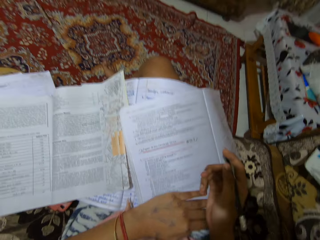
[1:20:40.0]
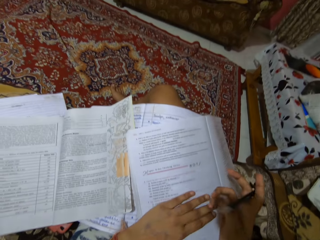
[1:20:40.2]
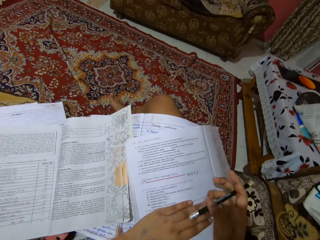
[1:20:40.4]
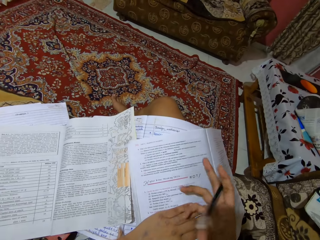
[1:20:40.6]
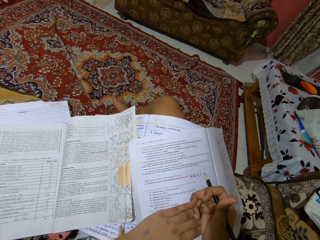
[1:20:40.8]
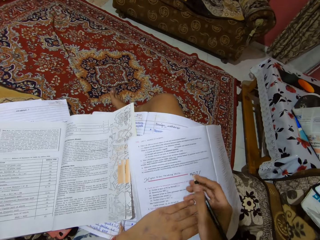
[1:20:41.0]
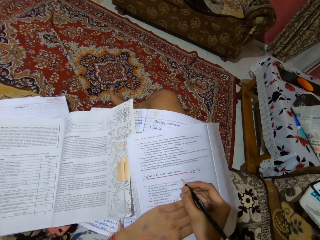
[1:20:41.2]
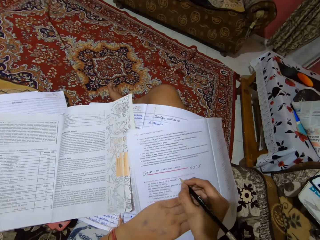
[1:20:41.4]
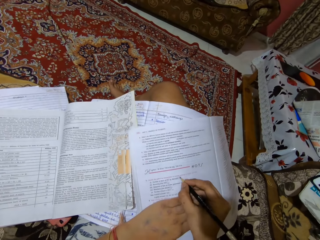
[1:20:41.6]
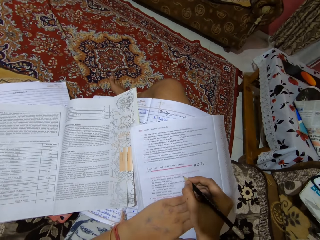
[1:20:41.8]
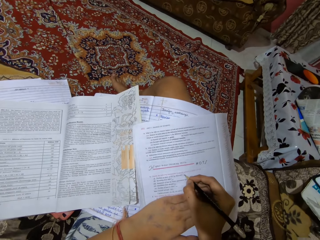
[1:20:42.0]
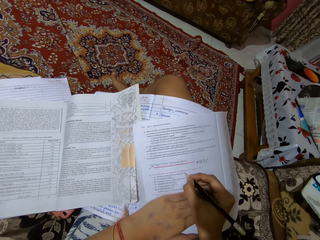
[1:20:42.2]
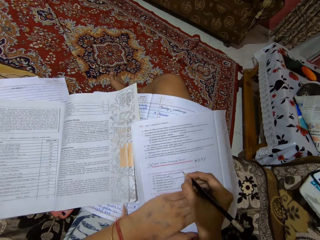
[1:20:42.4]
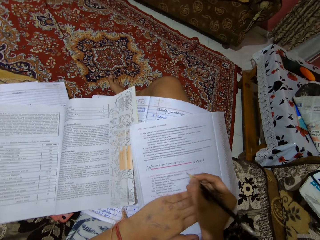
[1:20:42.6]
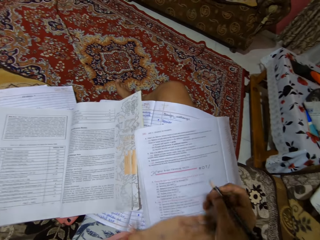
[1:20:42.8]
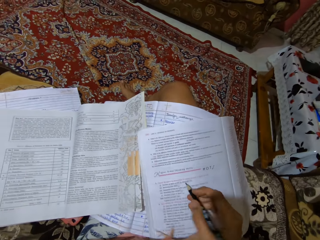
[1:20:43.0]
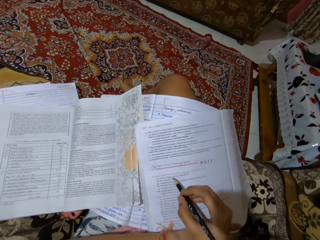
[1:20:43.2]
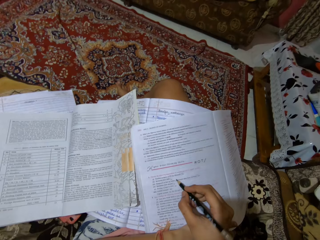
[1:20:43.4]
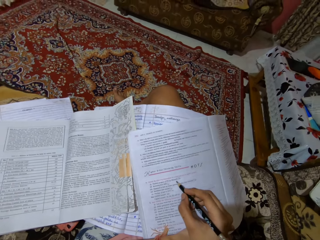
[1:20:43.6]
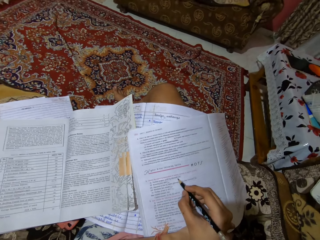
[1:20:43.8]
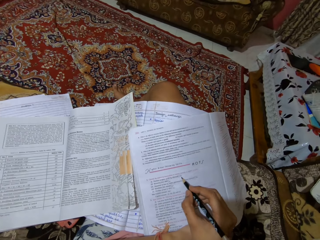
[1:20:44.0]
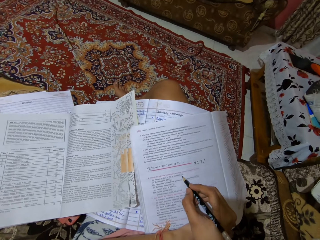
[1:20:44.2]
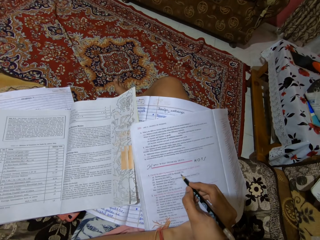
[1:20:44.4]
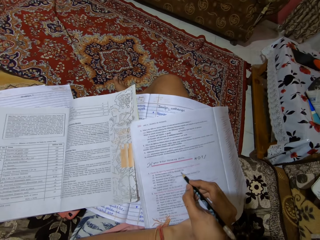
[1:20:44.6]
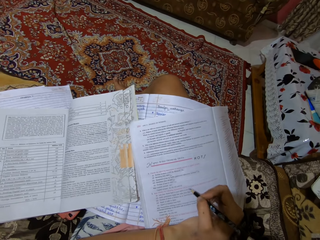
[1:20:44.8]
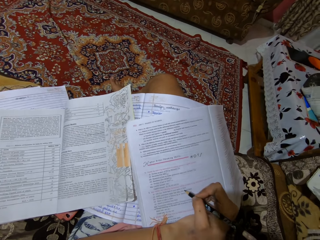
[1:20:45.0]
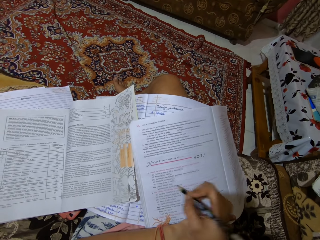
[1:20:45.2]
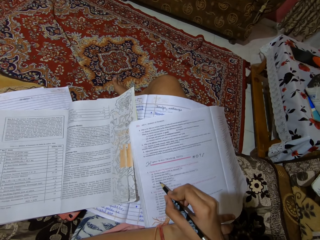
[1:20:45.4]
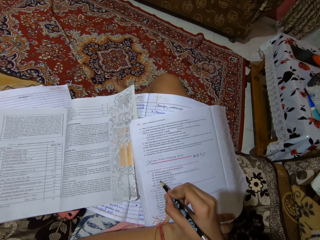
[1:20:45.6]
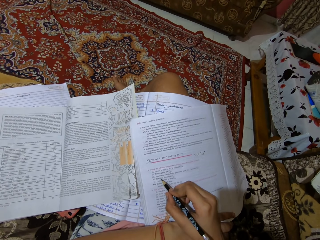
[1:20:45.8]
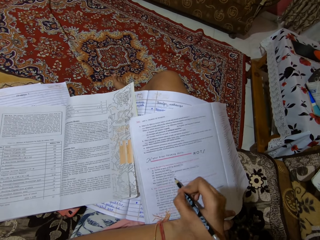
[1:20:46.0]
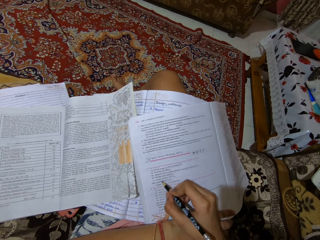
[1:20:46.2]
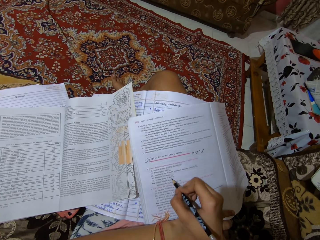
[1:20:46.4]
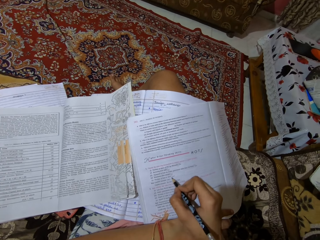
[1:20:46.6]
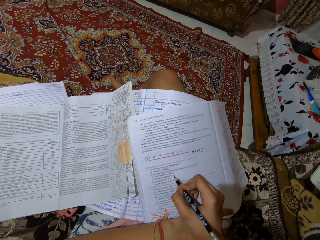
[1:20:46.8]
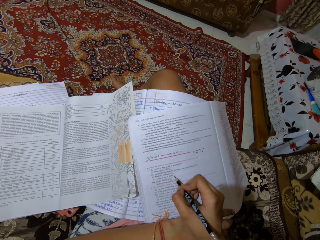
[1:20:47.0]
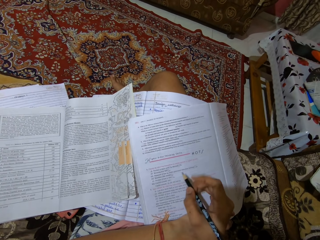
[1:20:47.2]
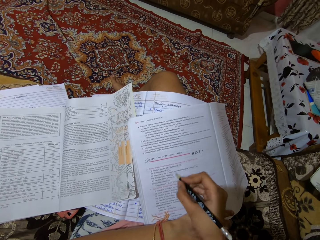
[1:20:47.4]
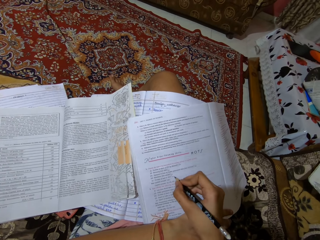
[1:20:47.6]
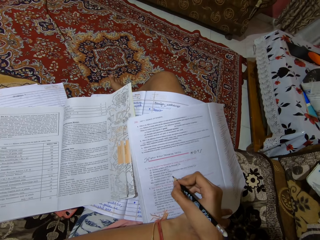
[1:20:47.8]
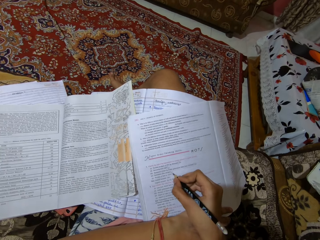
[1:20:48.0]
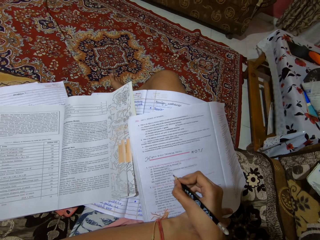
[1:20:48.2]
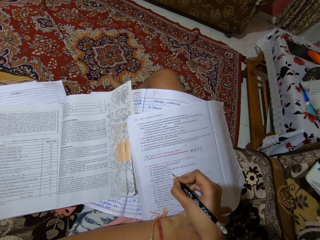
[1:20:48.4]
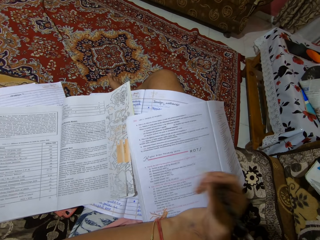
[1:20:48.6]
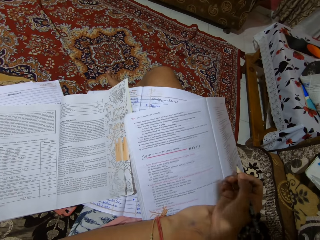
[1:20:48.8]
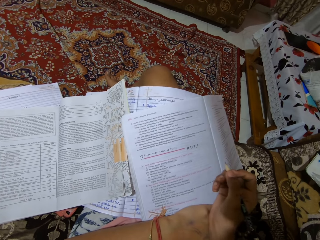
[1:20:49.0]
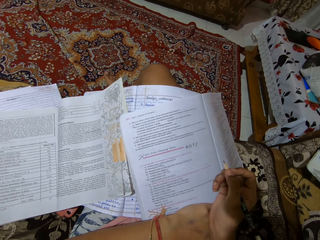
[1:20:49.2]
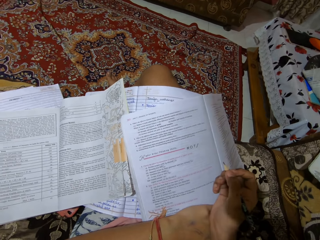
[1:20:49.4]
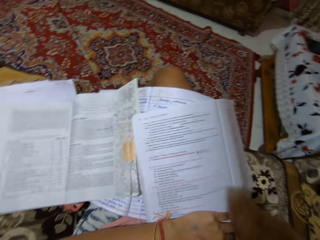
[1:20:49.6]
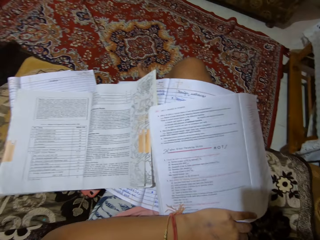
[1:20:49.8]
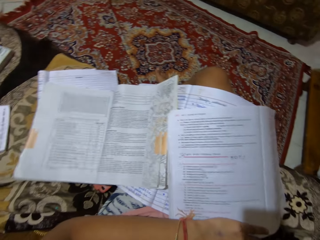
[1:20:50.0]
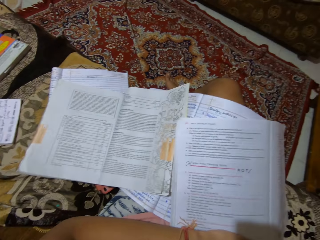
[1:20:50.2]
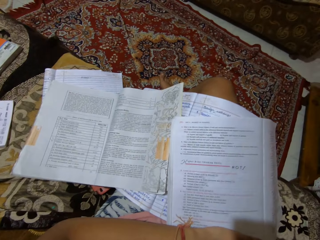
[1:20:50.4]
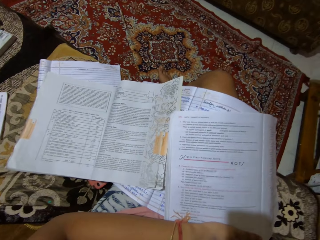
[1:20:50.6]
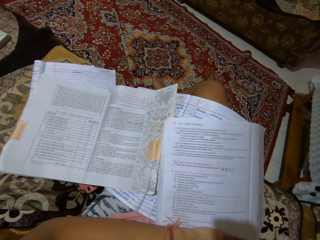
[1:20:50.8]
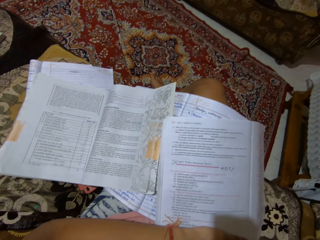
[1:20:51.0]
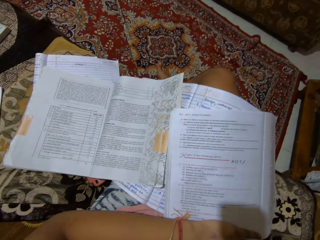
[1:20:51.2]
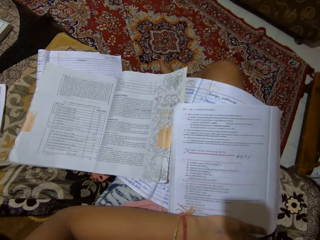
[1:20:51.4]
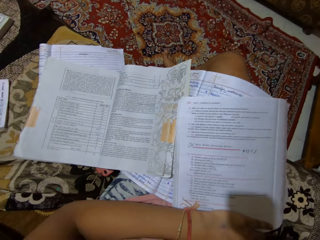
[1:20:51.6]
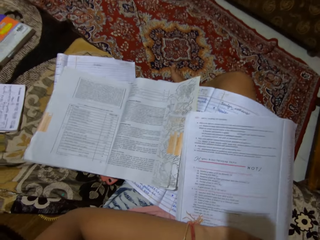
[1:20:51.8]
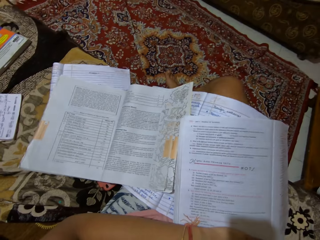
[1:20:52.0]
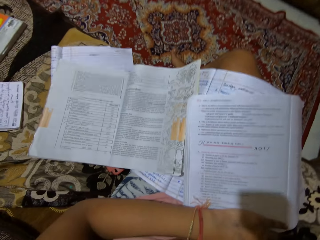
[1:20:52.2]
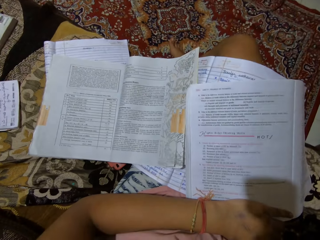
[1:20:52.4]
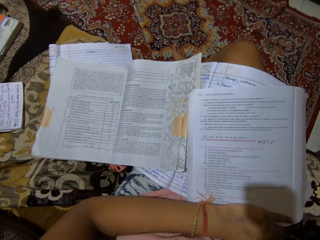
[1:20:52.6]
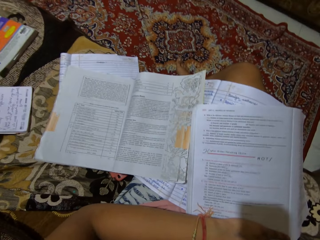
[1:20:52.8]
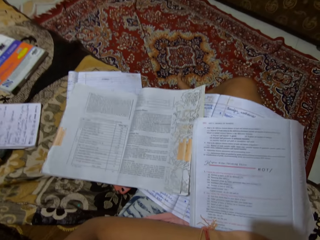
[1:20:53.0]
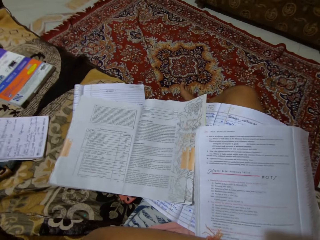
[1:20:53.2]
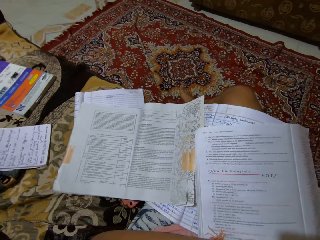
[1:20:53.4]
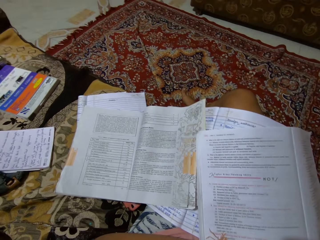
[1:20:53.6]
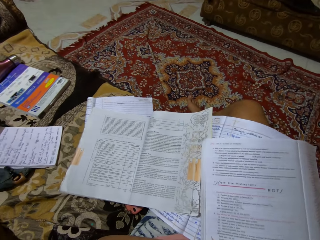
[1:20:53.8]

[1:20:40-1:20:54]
The camera wearer stretches the fingers. They write on the book. They read the question. They mark the answer. They lift the hand.

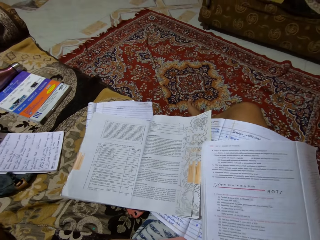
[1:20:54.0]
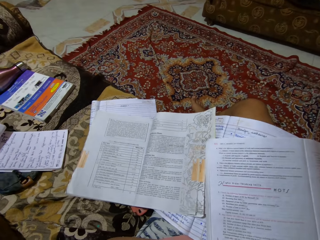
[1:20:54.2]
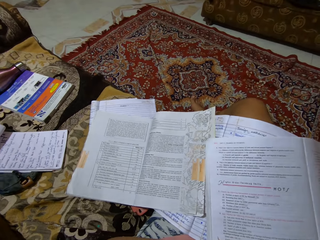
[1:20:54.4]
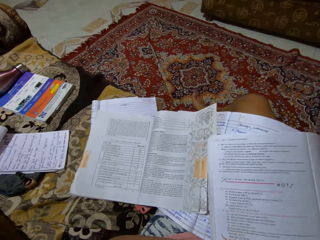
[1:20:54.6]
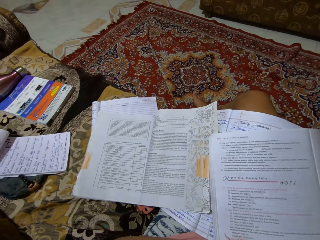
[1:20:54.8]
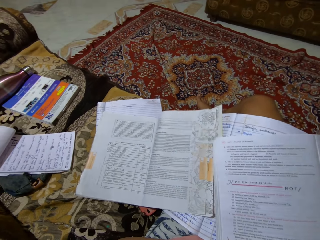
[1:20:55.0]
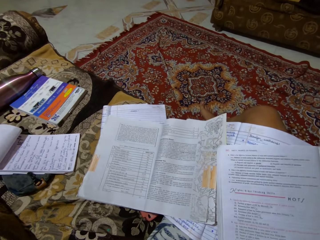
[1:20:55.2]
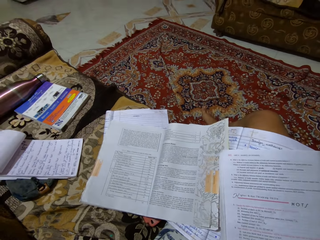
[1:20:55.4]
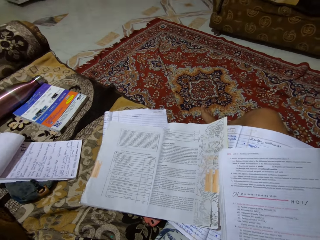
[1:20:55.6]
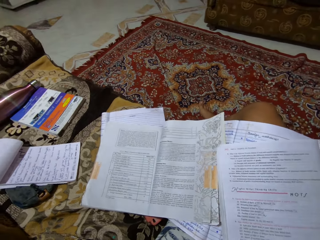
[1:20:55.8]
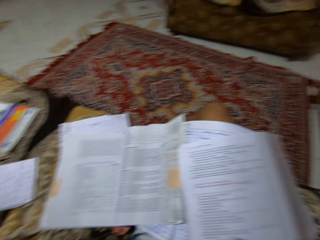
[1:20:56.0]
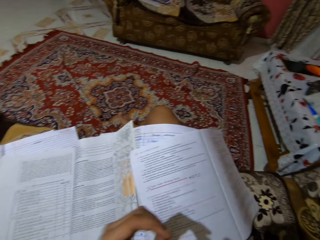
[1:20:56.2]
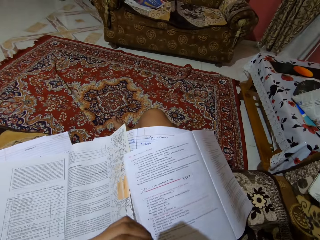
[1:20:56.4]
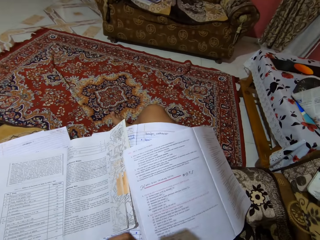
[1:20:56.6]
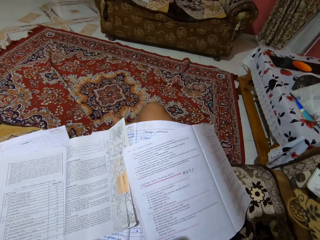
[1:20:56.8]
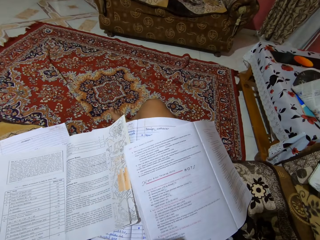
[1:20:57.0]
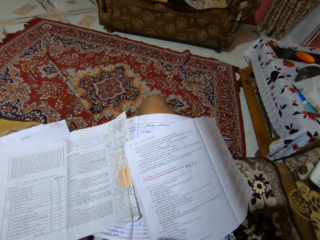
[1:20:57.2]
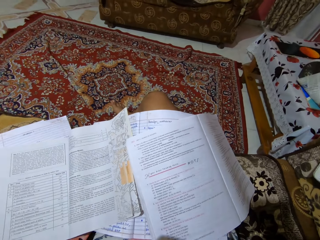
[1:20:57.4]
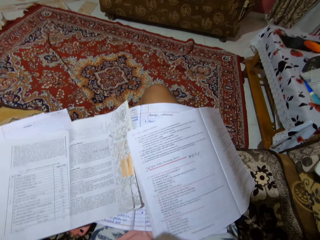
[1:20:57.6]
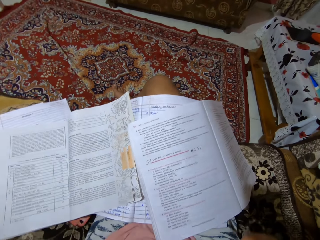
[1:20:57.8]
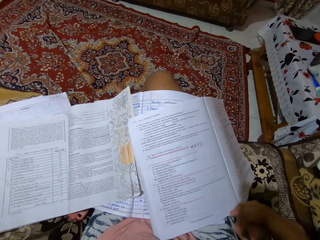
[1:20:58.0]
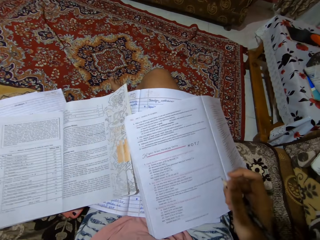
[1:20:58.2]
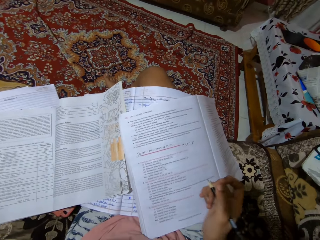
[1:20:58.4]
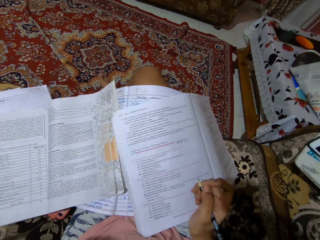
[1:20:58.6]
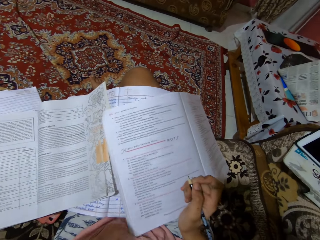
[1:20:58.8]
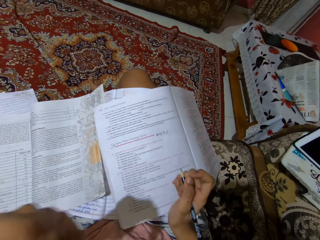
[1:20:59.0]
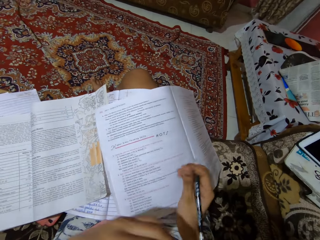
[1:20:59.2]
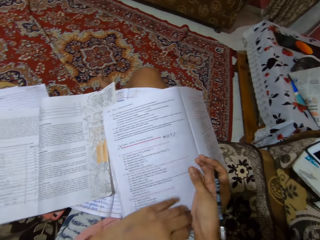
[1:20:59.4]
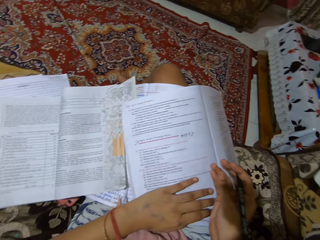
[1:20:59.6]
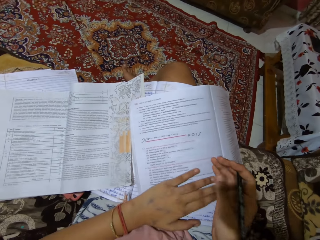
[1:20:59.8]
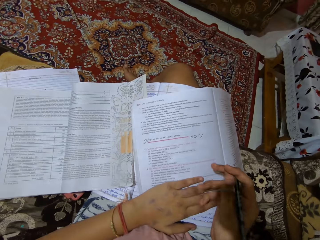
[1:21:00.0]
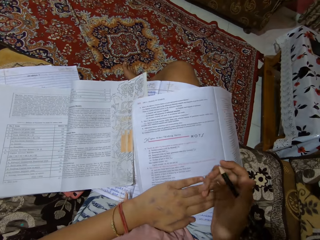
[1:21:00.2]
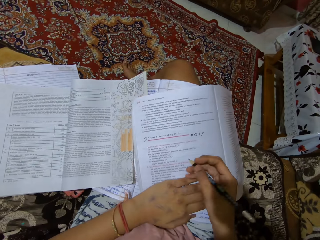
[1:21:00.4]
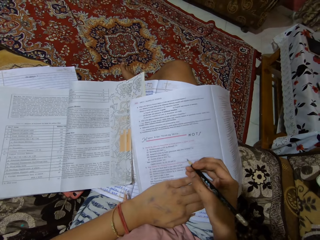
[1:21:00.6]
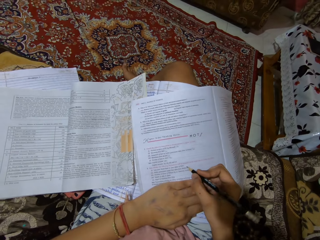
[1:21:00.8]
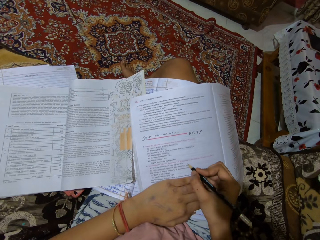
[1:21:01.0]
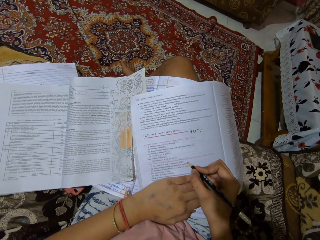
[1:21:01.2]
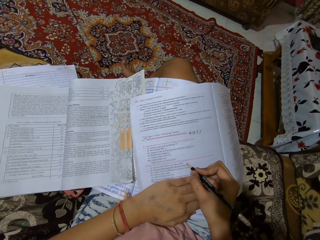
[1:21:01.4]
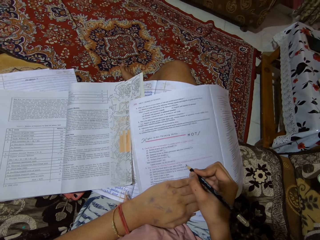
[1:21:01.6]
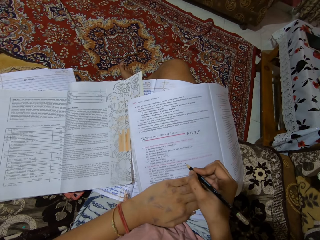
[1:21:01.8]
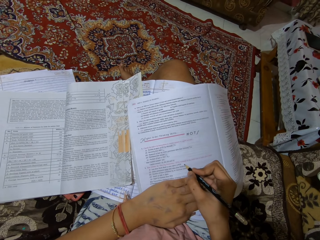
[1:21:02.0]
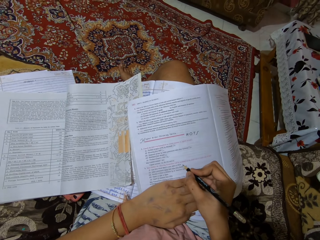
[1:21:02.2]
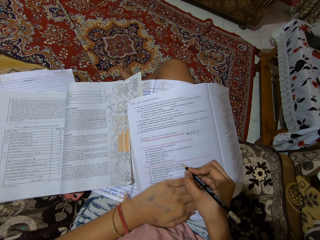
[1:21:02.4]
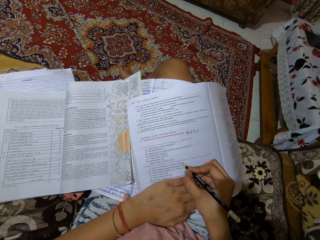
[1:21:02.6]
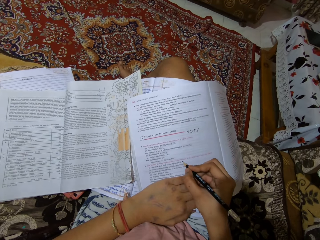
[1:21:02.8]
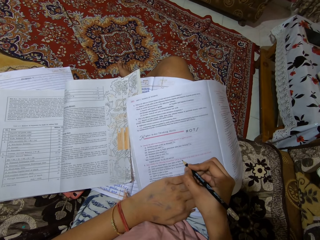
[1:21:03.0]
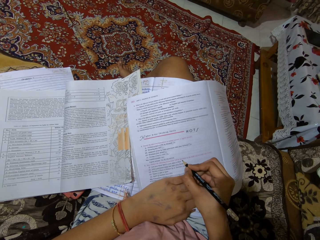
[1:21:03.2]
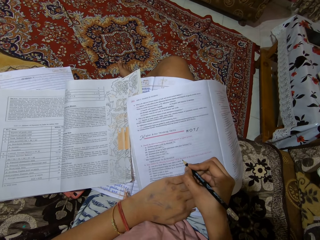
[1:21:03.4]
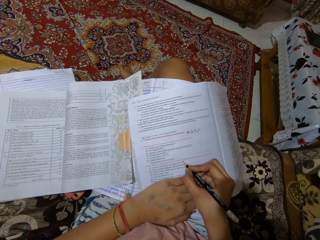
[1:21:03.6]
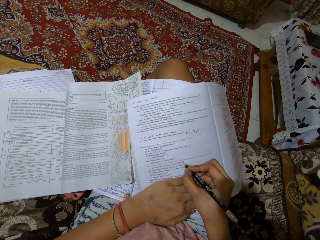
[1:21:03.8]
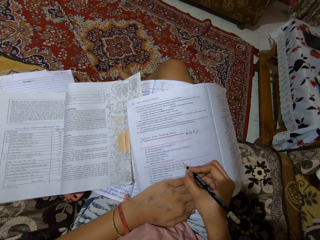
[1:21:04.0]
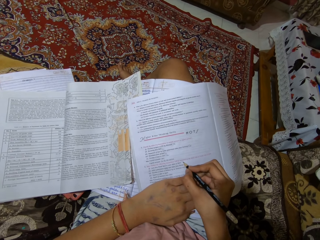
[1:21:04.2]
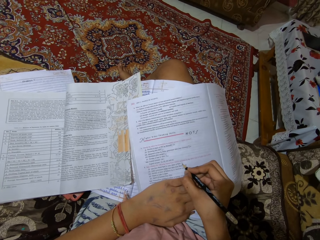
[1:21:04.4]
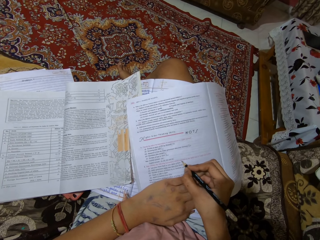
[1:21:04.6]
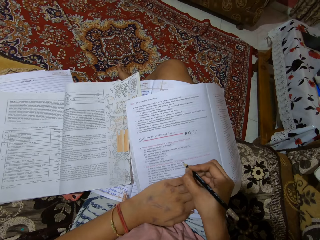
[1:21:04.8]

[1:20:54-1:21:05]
The camera wearer writes on the book with the pencil.
